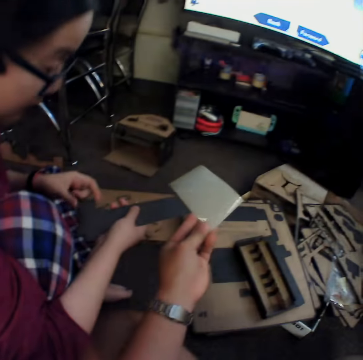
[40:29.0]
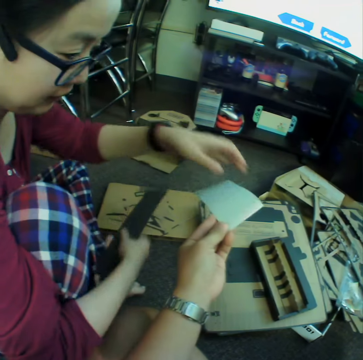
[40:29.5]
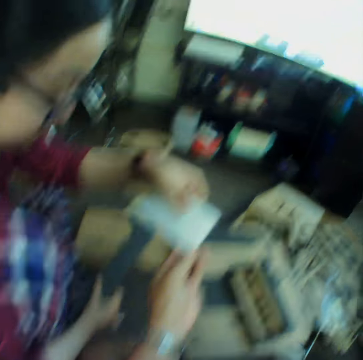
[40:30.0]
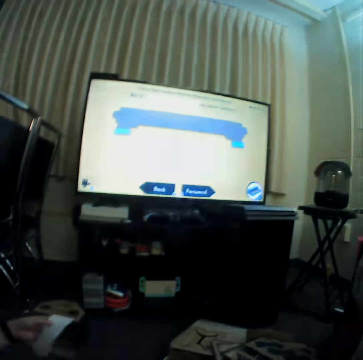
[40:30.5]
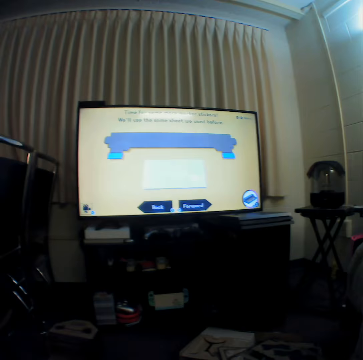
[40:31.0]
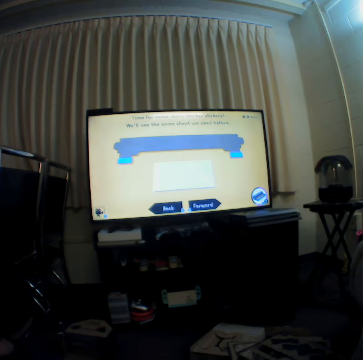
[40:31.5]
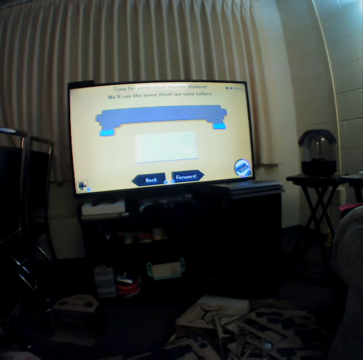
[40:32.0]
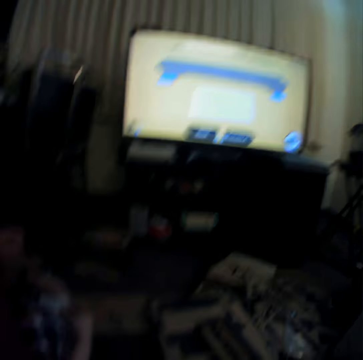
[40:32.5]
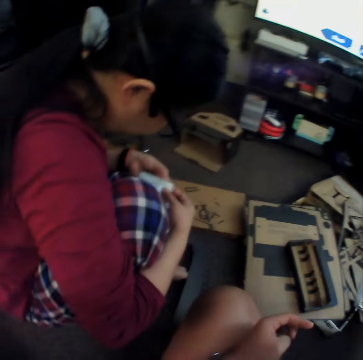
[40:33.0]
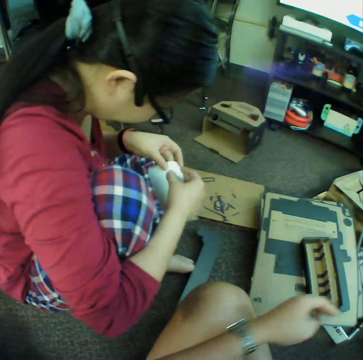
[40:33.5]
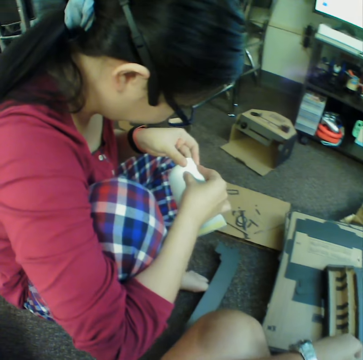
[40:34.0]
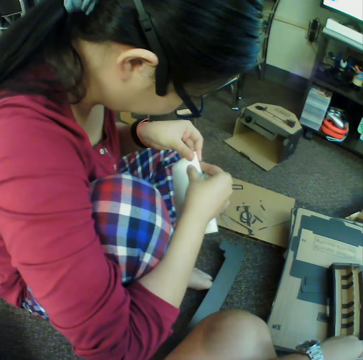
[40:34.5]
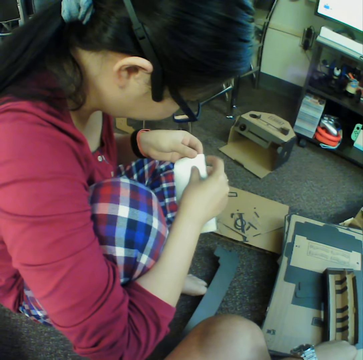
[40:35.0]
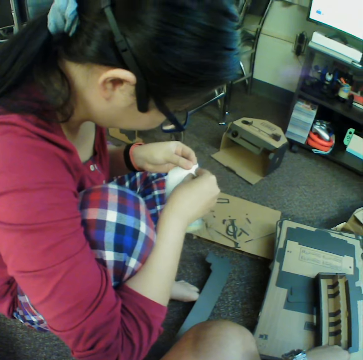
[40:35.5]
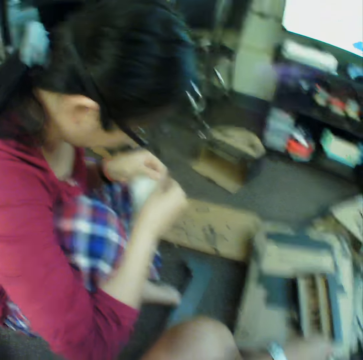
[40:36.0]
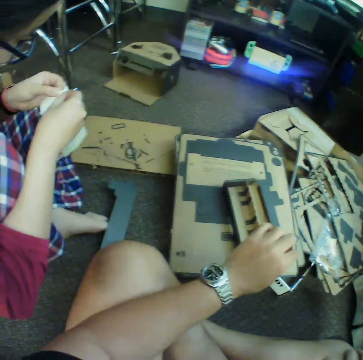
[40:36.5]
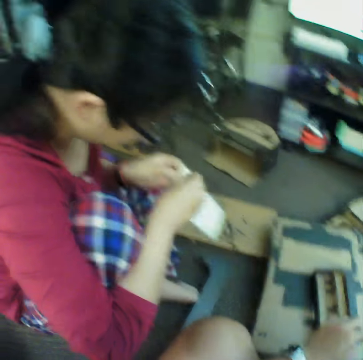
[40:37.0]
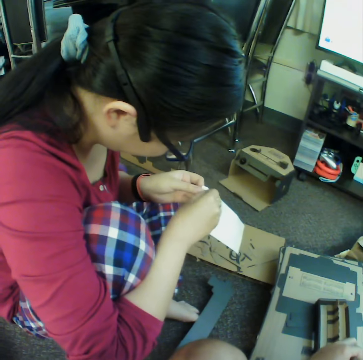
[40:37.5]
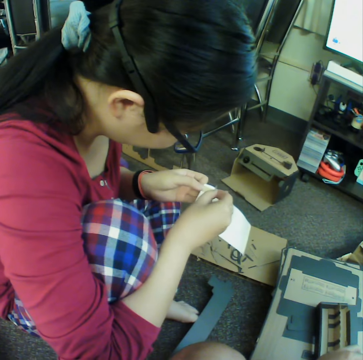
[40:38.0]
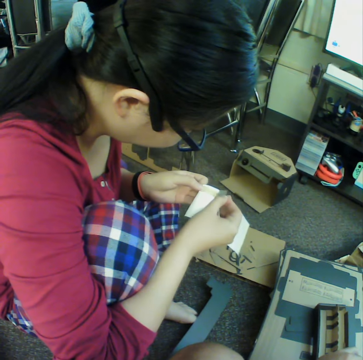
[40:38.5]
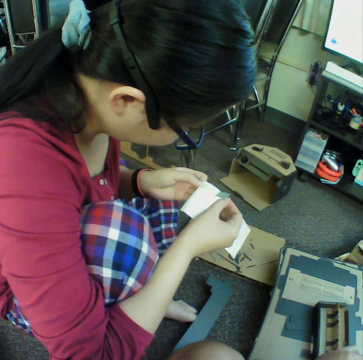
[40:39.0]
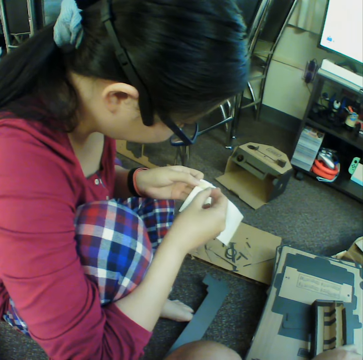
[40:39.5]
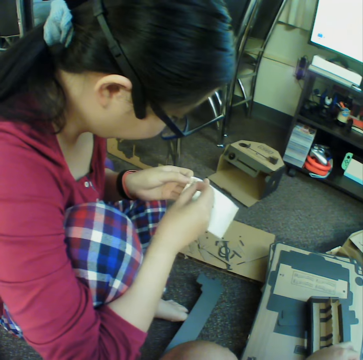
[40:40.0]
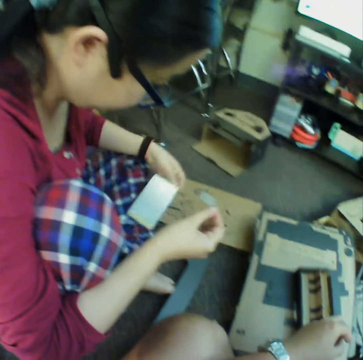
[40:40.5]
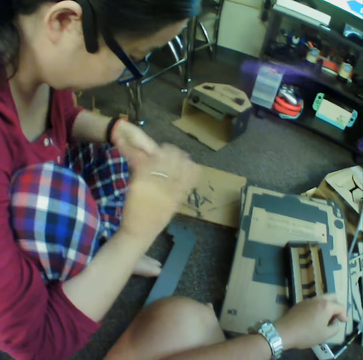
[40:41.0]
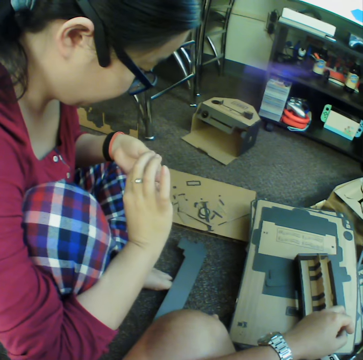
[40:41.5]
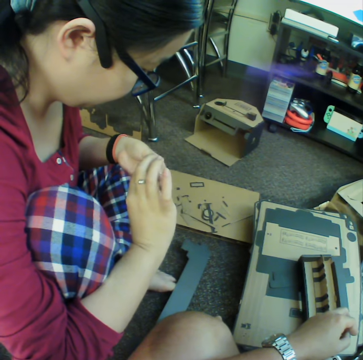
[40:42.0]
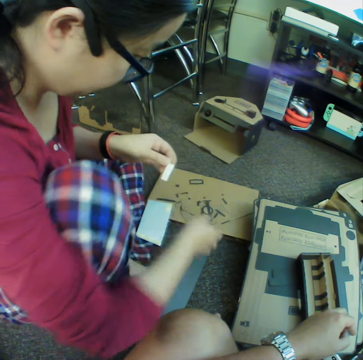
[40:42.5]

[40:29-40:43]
The camera wearer gives a woman a paper. The woman holds the paper with hands, pulls the paper and puts down the paper.

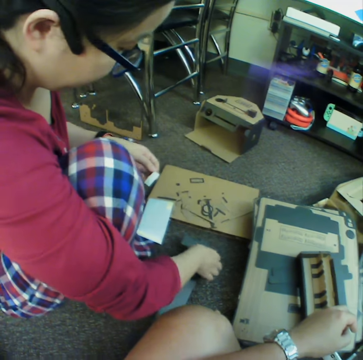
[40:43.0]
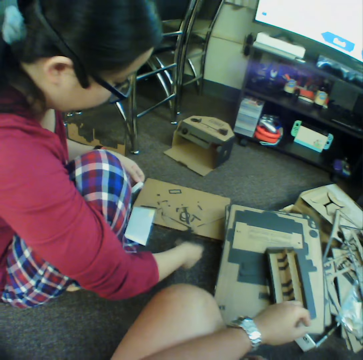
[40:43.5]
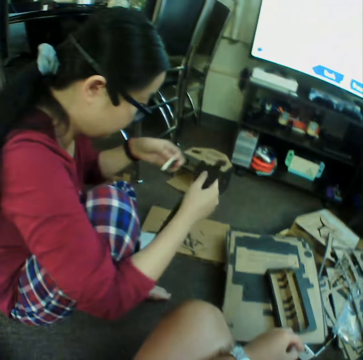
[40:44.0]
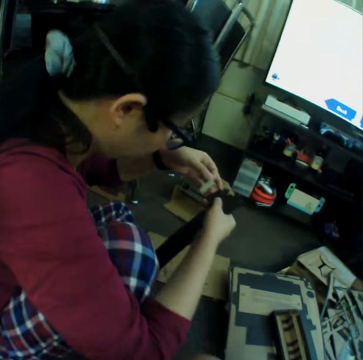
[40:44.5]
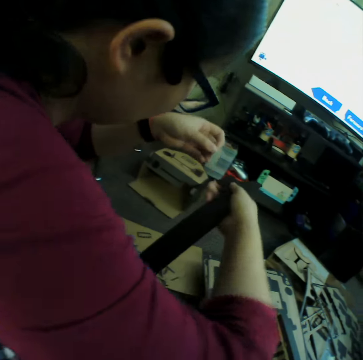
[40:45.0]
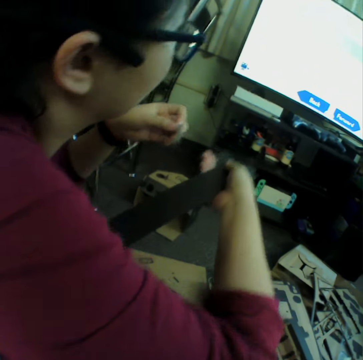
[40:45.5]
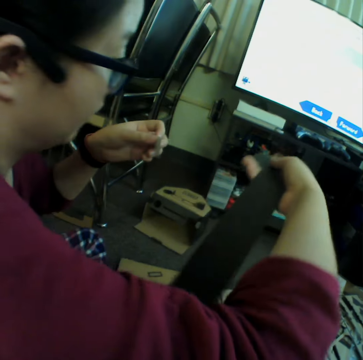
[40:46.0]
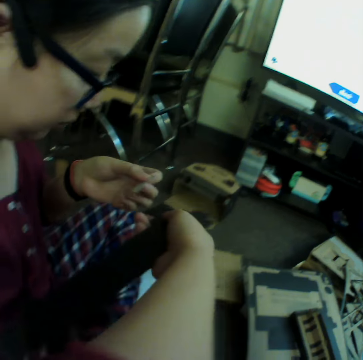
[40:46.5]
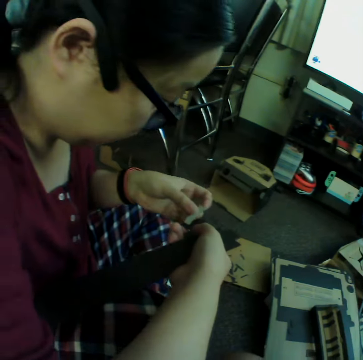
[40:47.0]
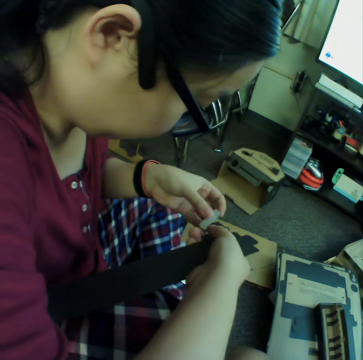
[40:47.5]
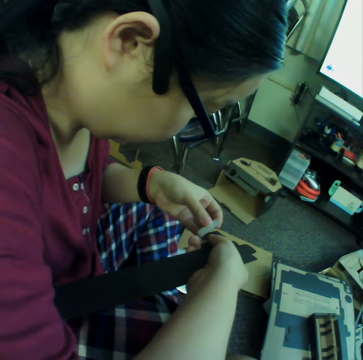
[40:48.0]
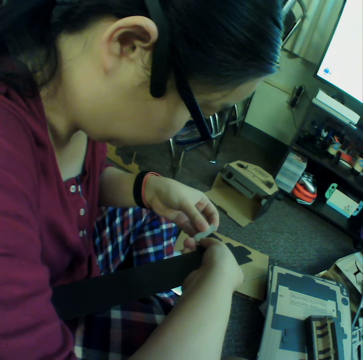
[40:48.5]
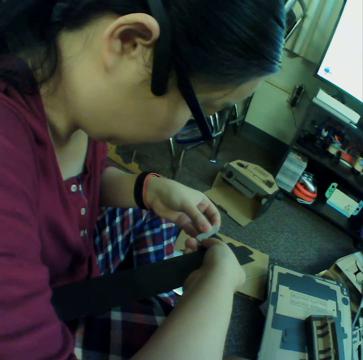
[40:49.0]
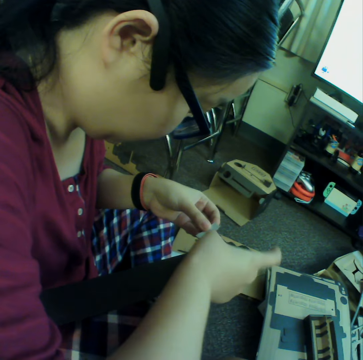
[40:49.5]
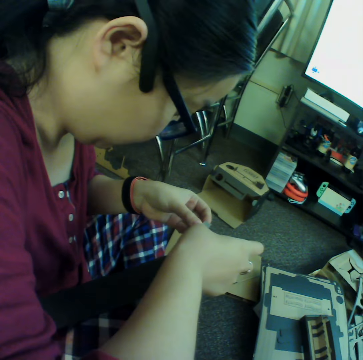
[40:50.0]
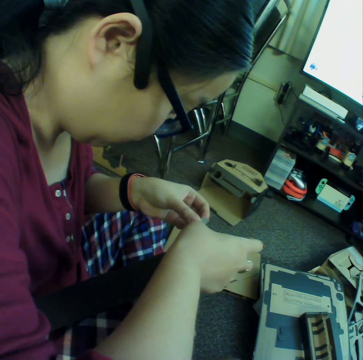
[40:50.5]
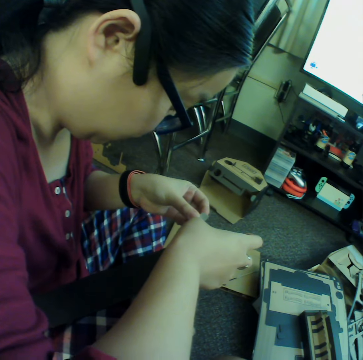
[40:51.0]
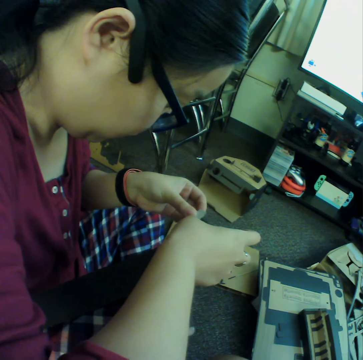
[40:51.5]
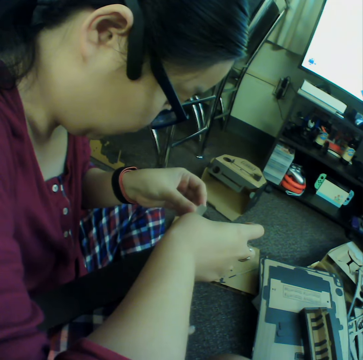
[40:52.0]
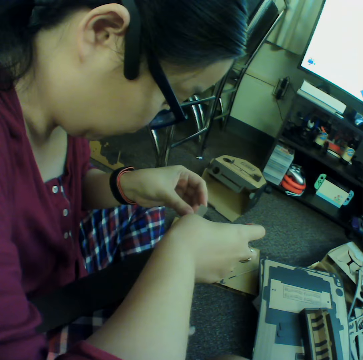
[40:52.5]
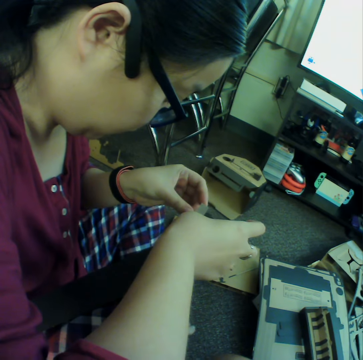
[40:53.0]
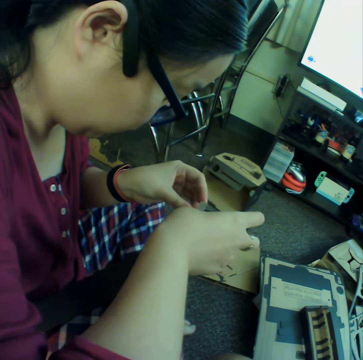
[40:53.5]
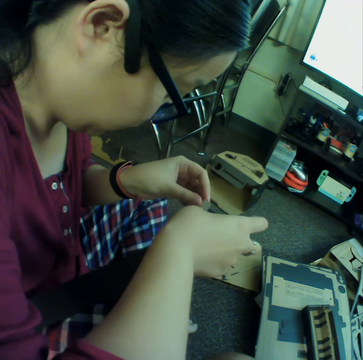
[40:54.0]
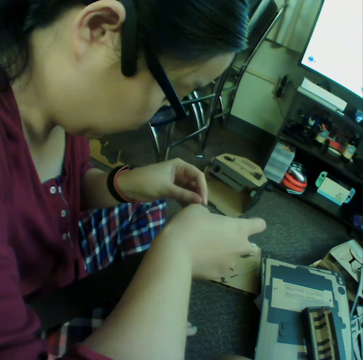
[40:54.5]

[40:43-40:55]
A woman picks up craft material. The camera wearer makes something using cartons. The woman sticks a paper on the craft material.

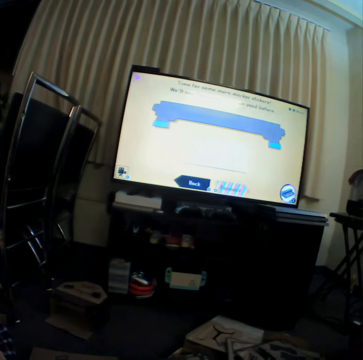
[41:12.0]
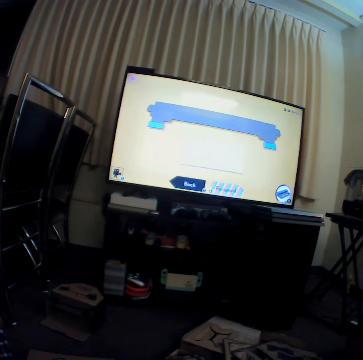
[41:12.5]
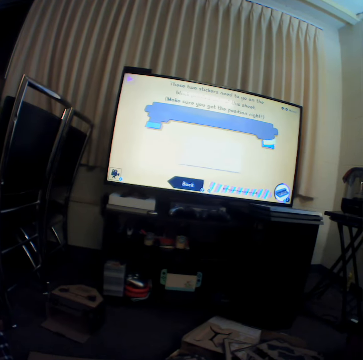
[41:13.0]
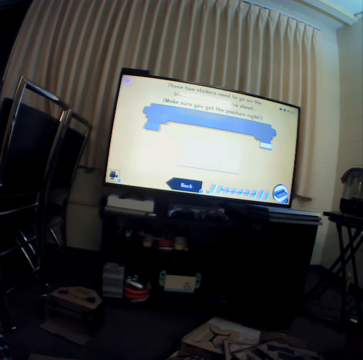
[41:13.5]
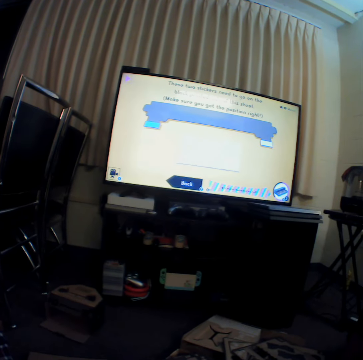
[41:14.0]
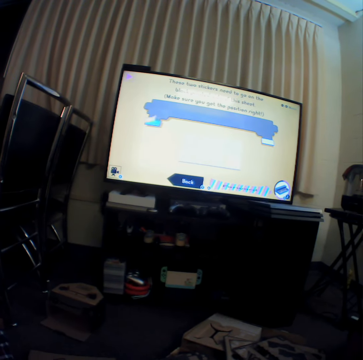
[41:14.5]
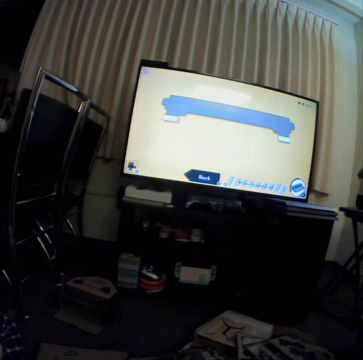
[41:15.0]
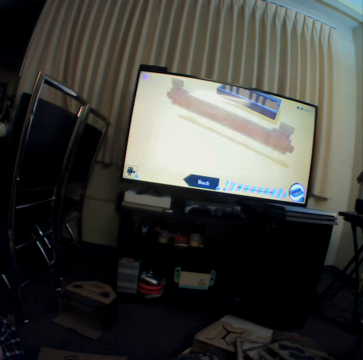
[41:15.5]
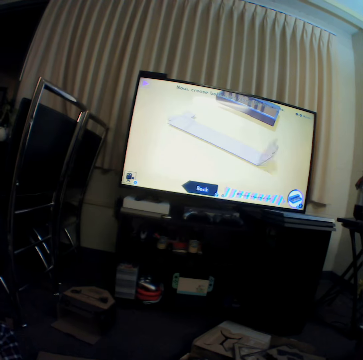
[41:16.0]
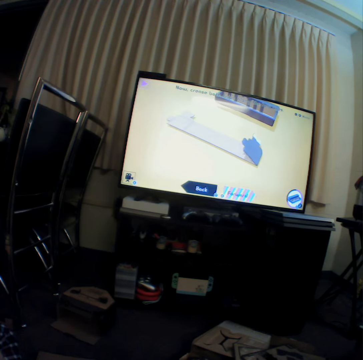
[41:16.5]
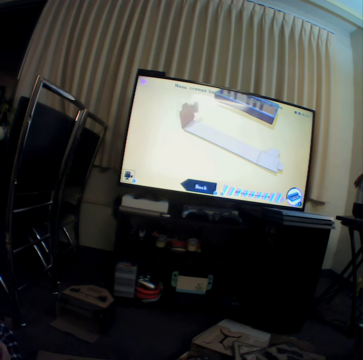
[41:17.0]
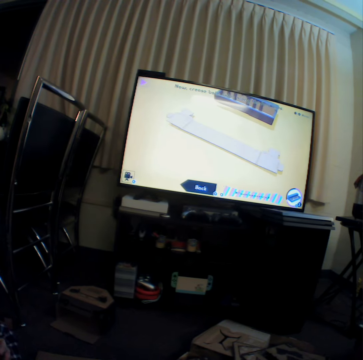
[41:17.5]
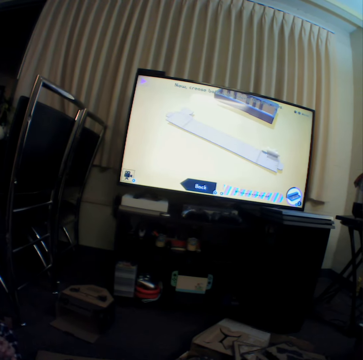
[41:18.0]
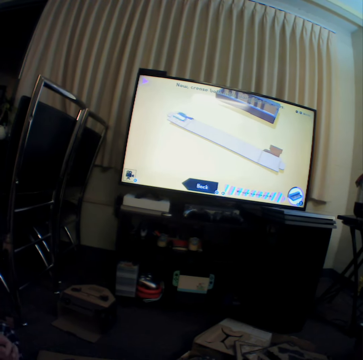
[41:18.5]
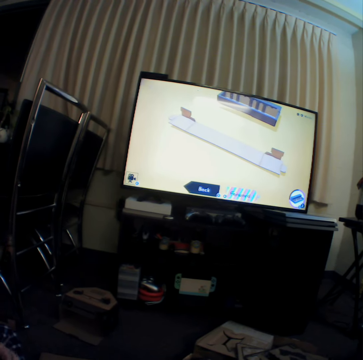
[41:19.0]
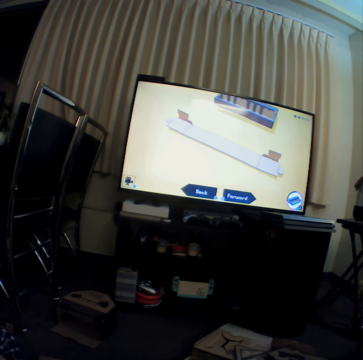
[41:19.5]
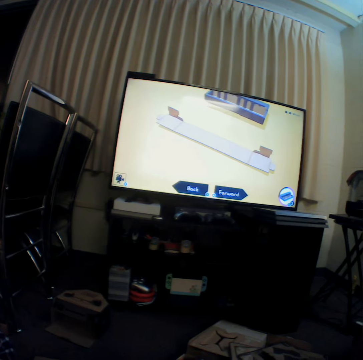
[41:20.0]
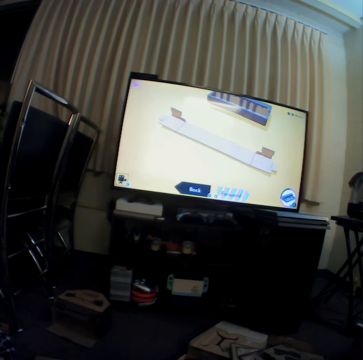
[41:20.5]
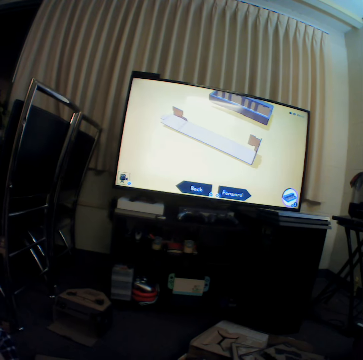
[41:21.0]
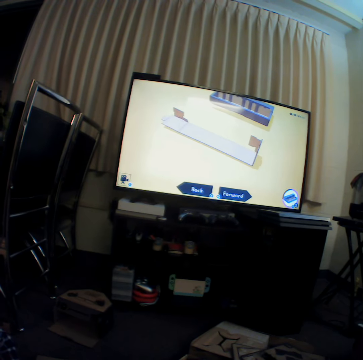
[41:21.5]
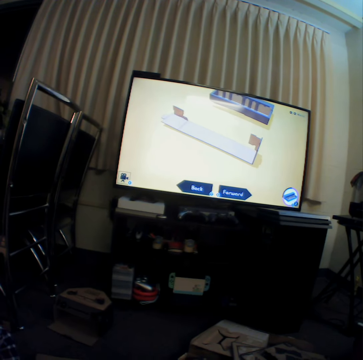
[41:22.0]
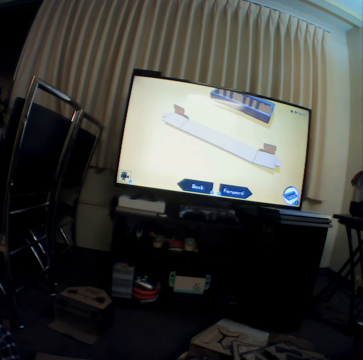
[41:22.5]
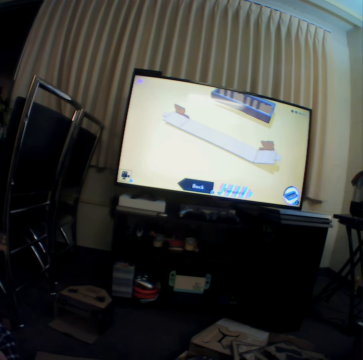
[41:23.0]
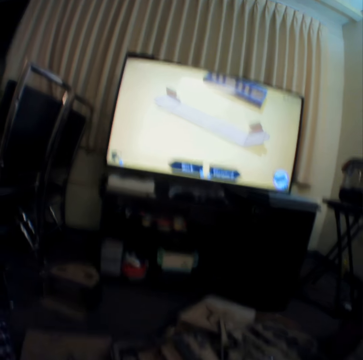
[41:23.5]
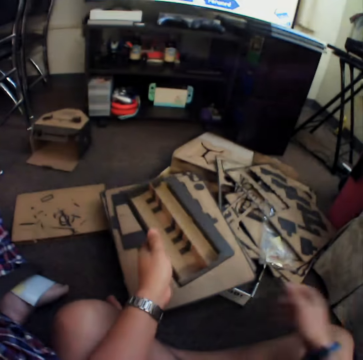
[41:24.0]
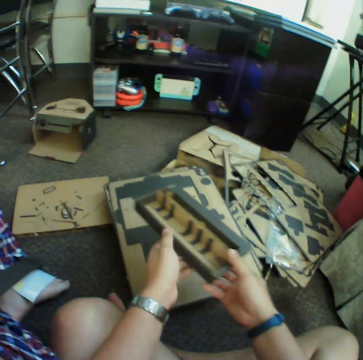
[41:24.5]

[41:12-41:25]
The camera wearer watches television.
